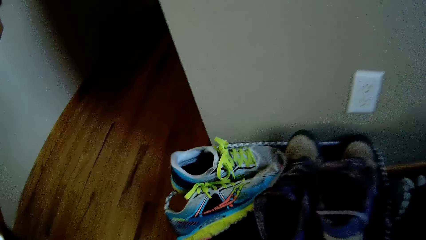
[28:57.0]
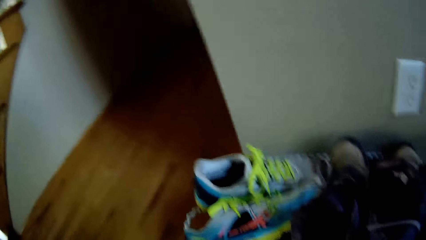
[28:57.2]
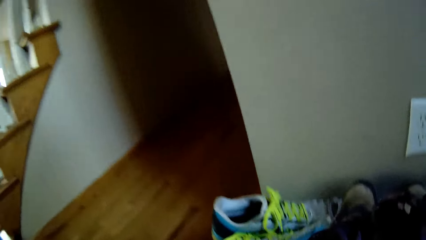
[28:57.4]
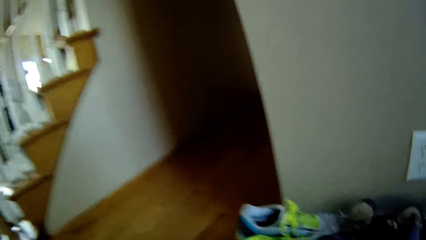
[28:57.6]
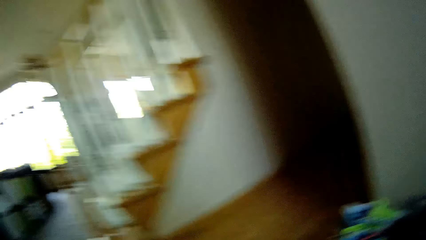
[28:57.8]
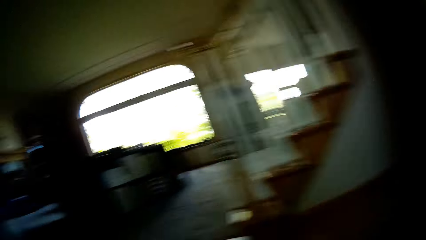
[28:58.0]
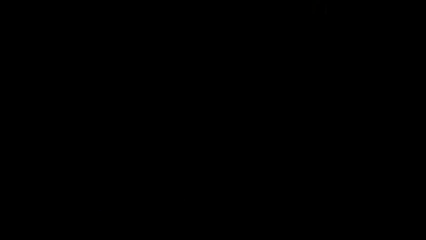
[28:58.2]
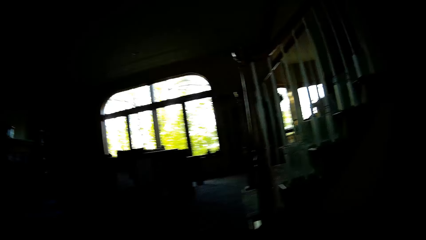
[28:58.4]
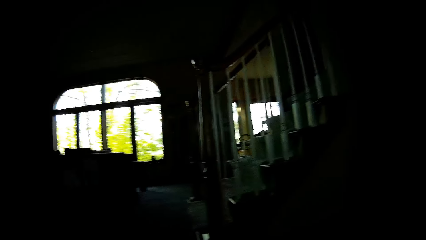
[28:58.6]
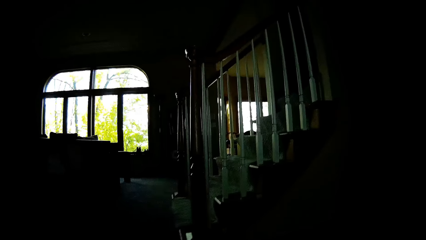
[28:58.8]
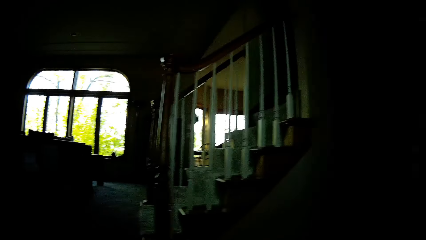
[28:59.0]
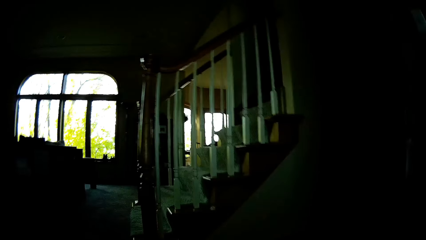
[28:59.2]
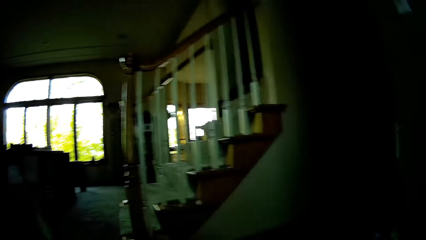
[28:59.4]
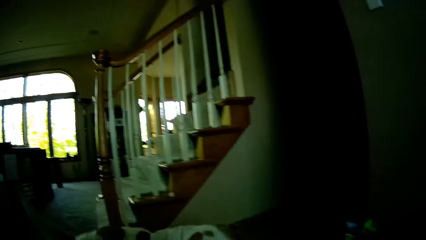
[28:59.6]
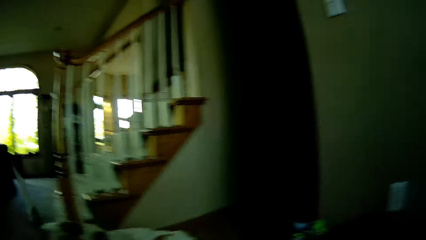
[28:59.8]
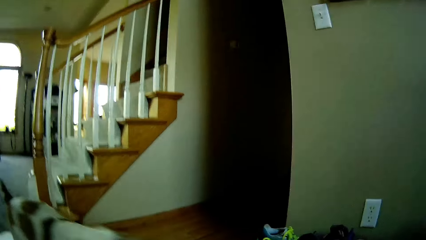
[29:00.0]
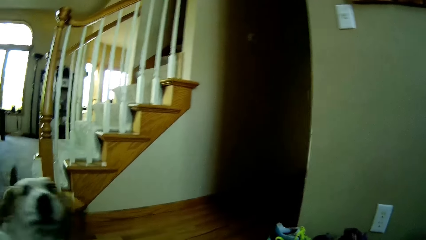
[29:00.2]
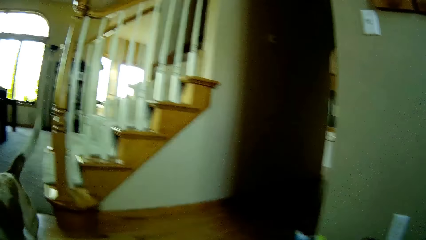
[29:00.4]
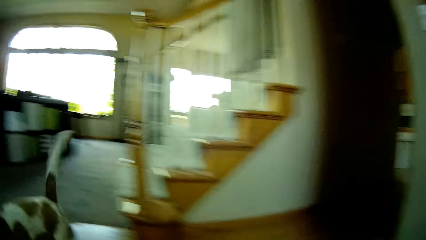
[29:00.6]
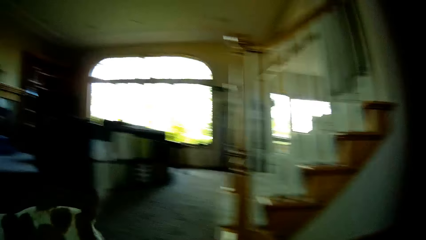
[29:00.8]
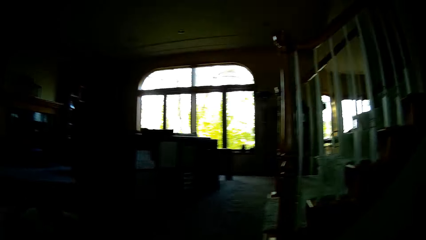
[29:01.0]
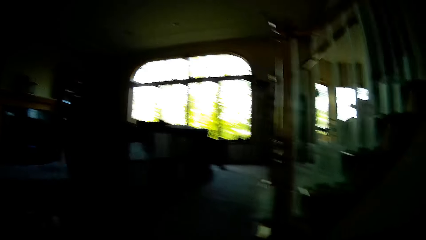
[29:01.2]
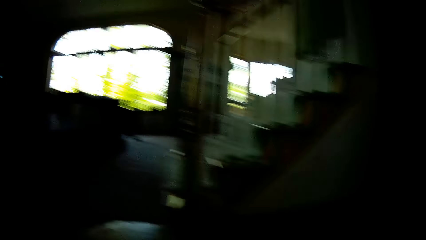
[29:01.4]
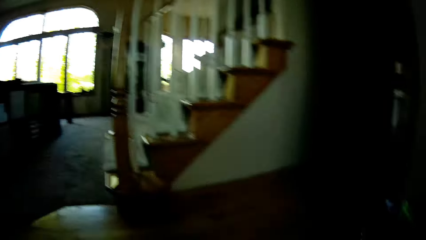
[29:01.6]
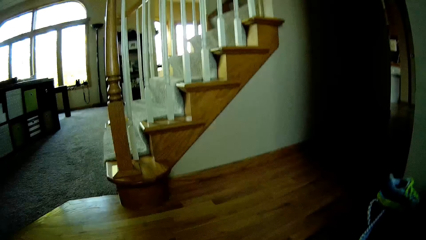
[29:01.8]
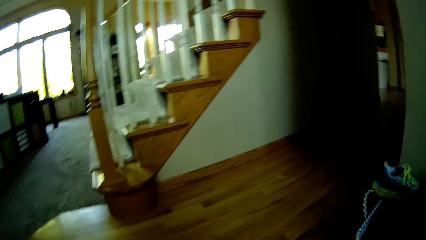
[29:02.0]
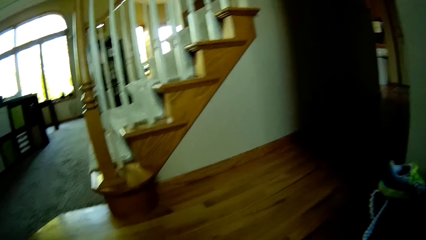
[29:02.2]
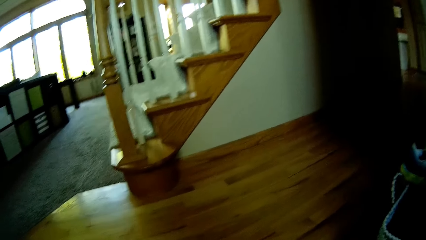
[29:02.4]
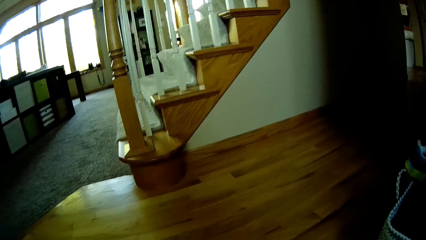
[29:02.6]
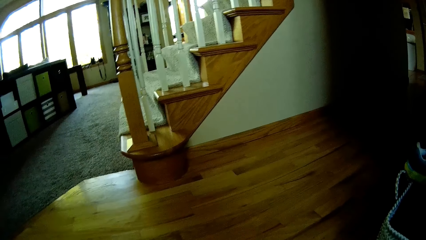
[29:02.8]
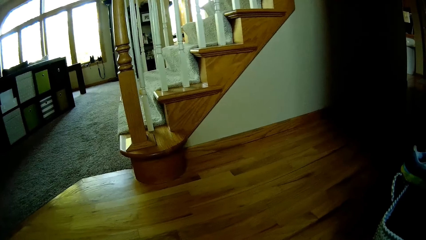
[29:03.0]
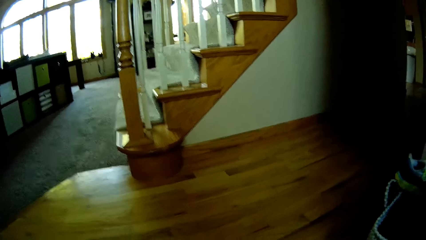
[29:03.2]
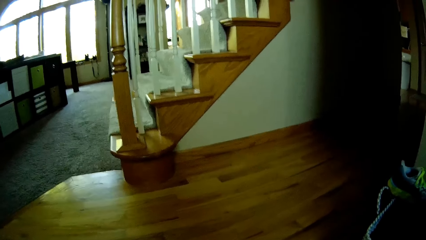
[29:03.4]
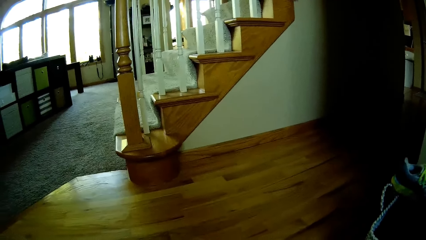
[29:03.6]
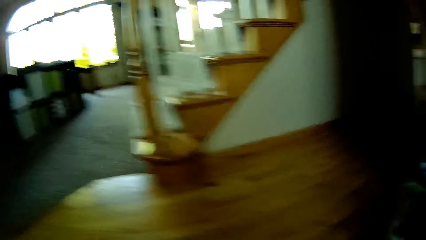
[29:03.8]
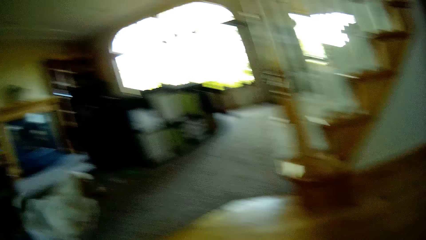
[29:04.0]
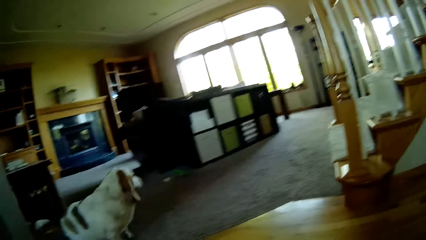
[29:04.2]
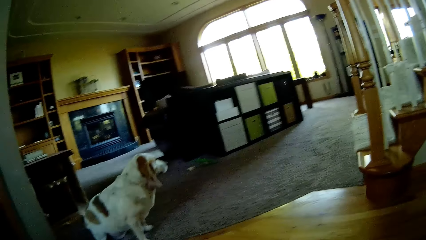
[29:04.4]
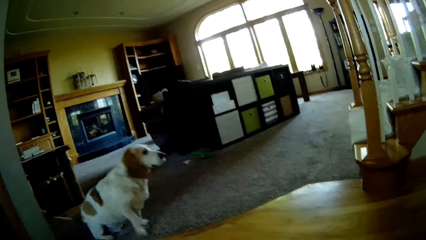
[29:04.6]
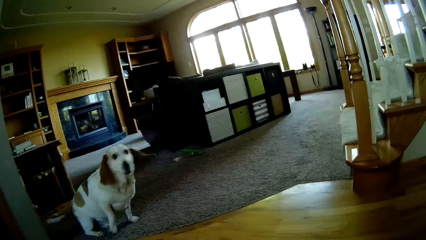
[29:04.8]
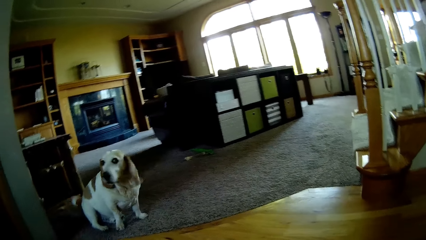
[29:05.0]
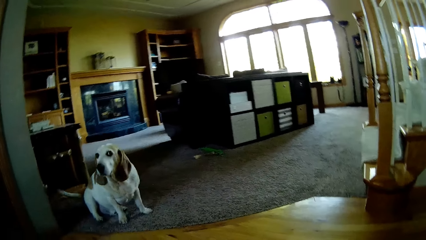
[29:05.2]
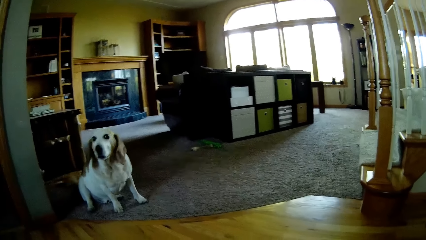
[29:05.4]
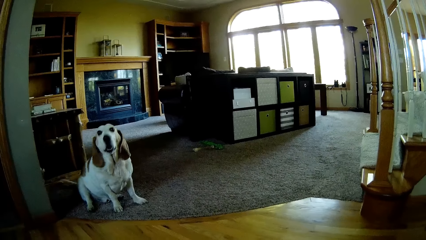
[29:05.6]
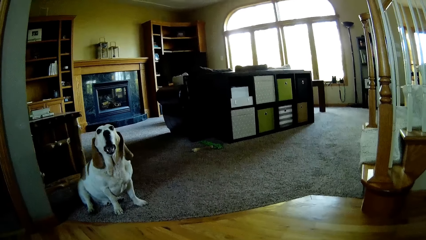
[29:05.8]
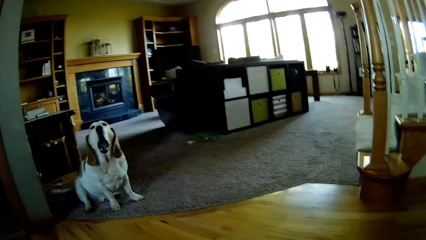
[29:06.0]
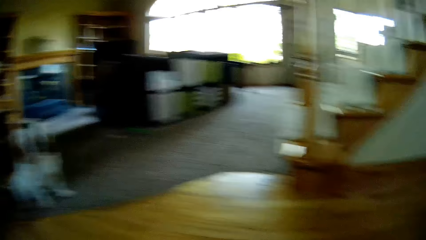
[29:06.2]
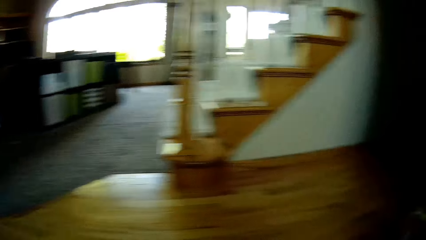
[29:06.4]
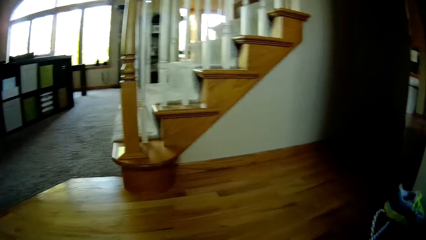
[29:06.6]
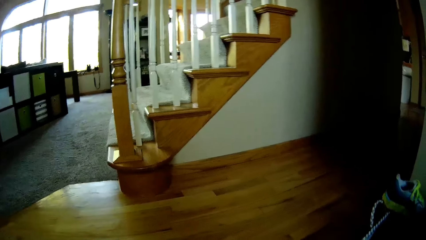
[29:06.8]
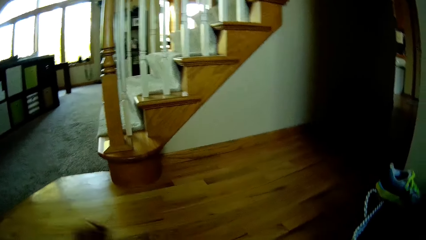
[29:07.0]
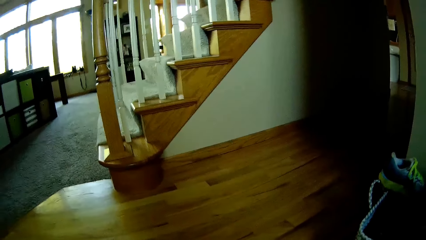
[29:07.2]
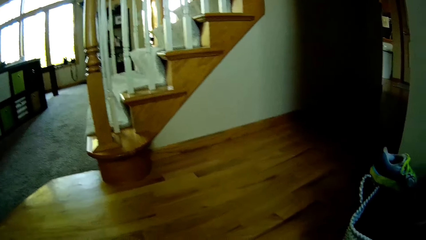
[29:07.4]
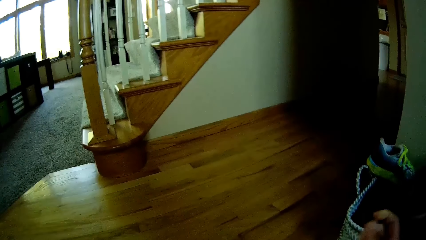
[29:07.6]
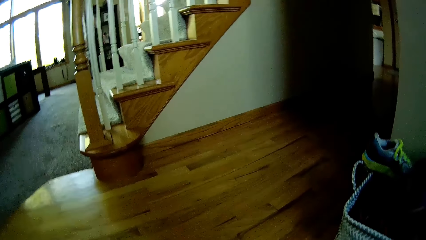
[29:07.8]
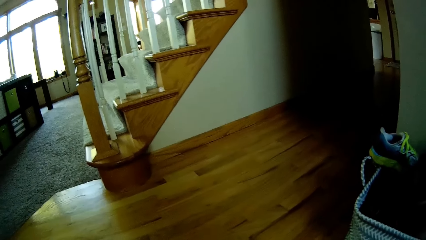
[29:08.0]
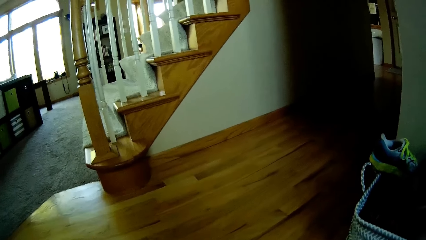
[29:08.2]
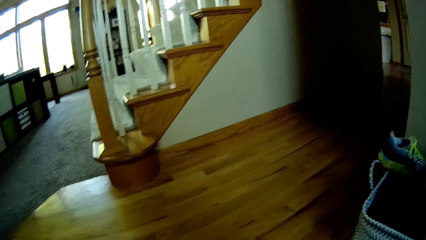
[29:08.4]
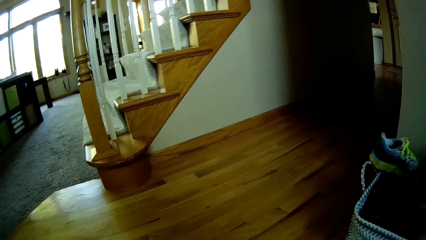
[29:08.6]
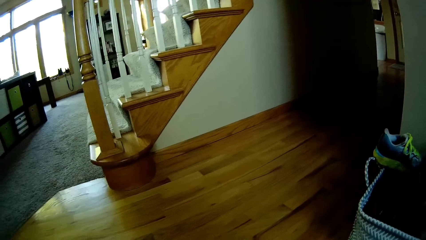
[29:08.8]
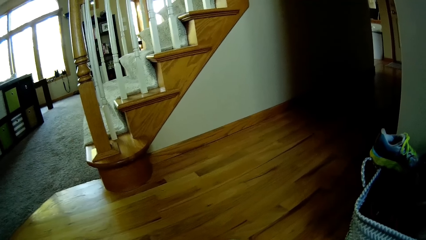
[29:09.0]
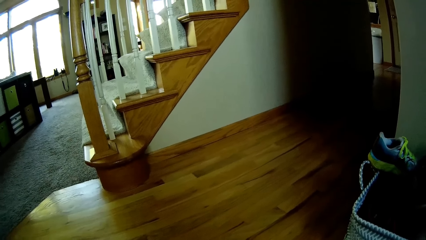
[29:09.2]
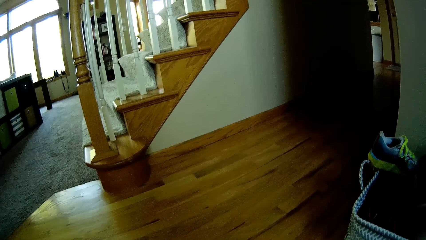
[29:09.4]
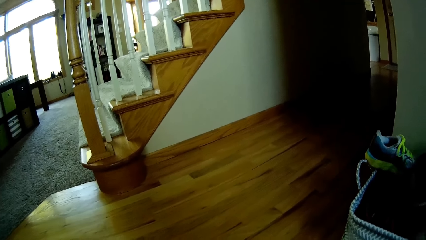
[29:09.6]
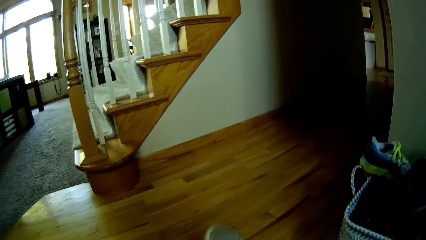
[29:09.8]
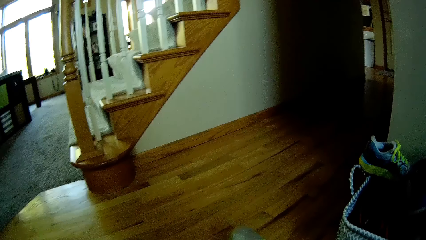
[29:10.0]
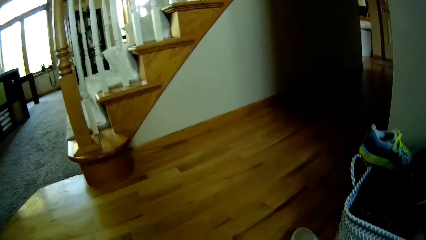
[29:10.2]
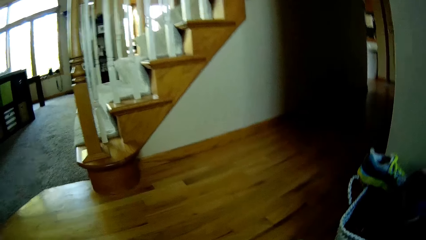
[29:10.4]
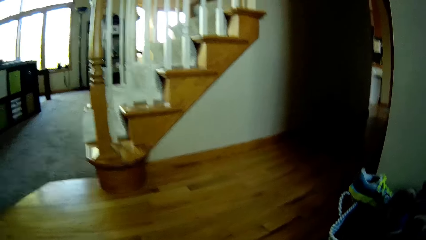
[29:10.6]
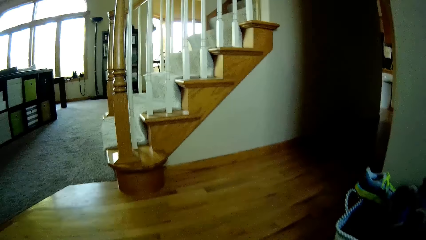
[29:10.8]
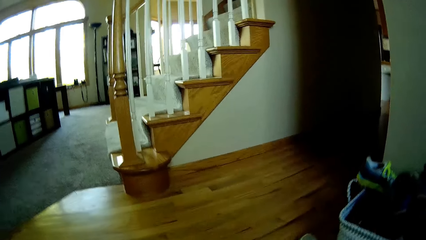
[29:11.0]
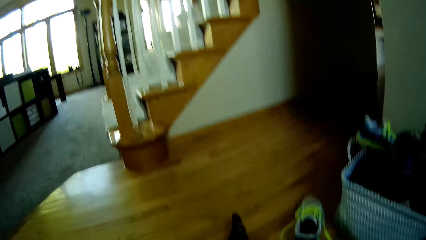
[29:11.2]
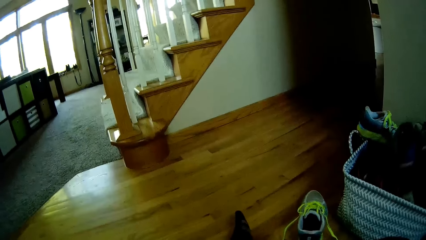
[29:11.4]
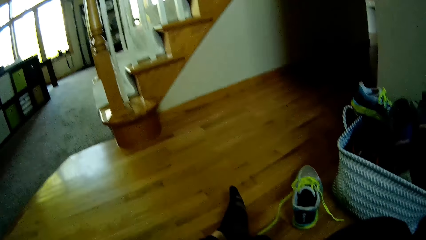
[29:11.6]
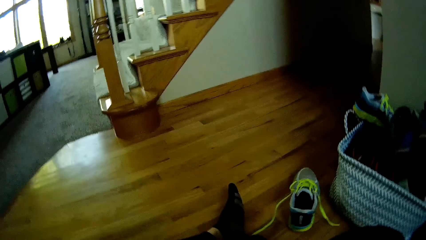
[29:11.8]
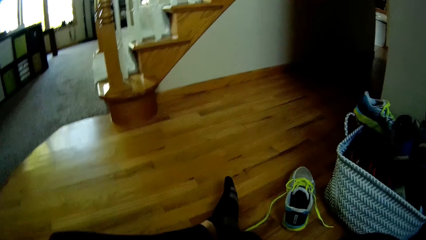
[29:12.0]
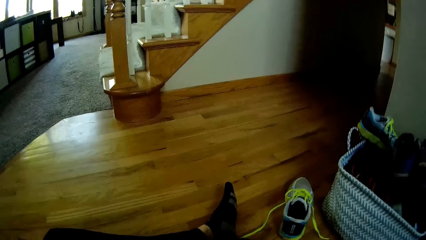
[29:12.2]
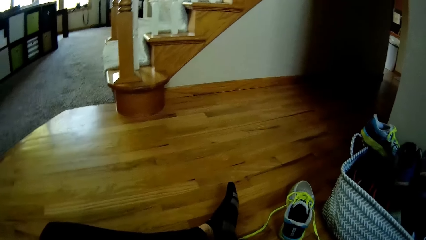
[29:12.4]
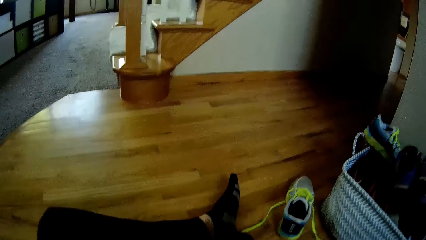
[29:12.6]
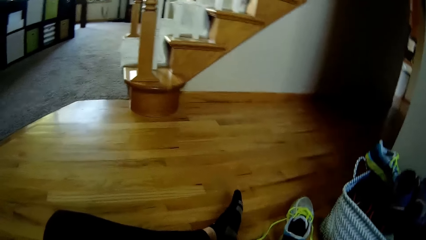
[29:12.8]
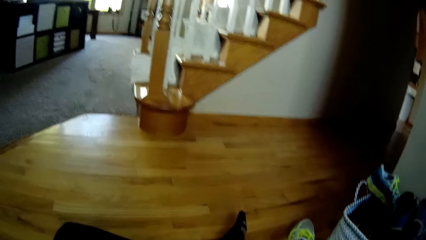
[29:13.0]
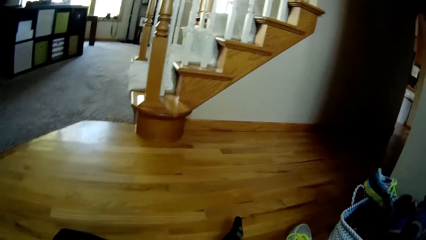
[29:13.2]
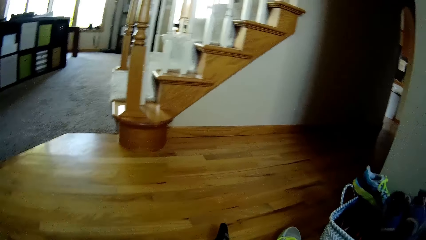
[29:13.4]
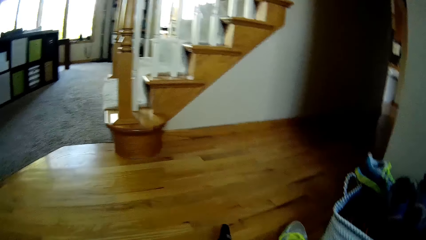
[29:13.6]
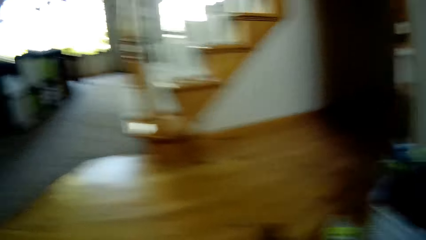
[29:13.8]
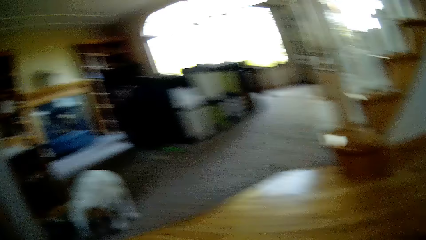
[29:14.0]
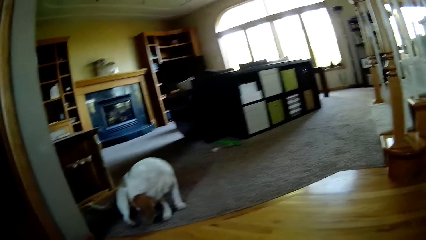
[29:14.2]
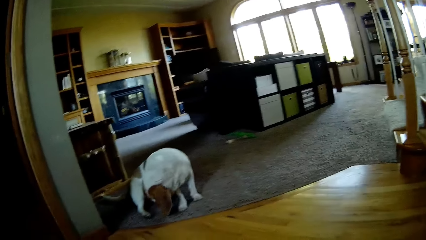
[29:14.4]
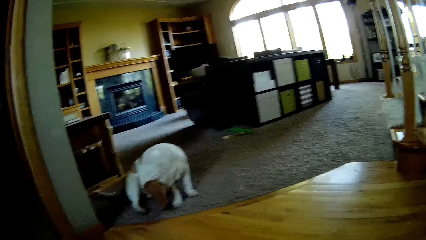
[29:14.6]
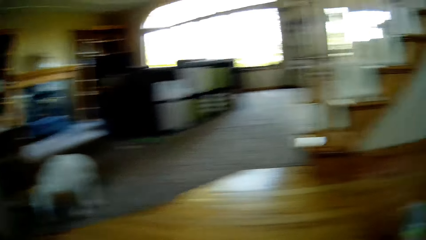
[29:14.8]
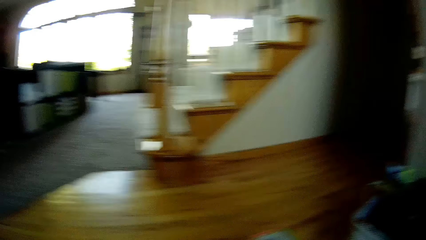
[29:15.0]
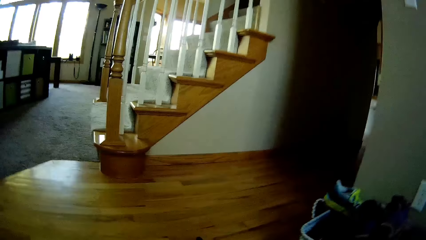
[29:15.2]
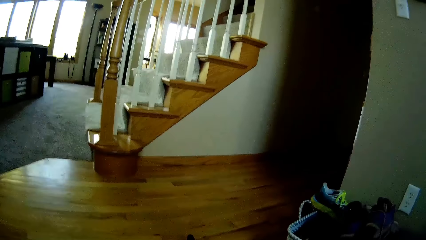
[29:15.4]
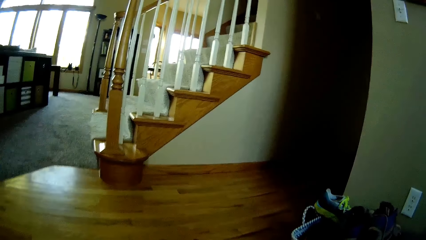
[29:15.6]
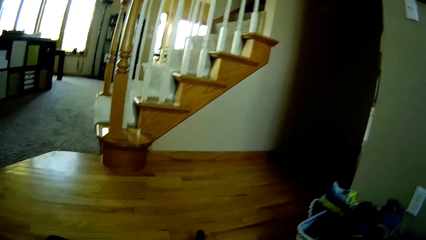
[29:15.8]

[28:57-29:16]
The camera wearer walks around. The dog runs around the camera wearer. The camera wearer looks at the dog. The dog barks at the camera wearer. The camera wearer puts on the shoes.
